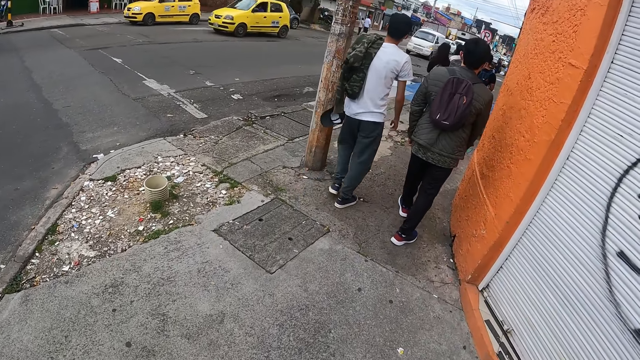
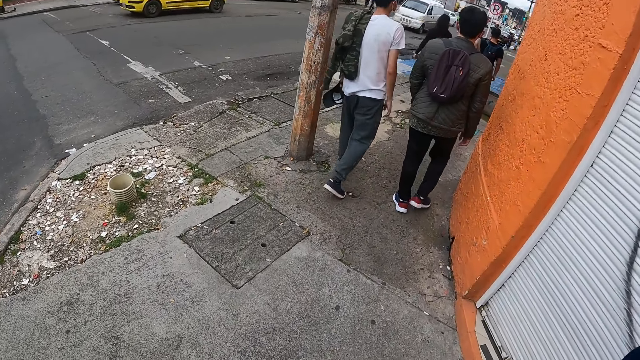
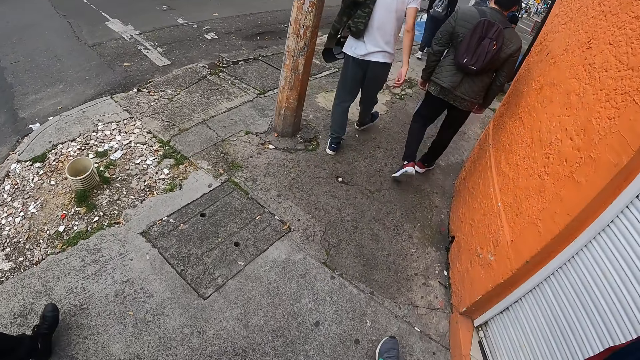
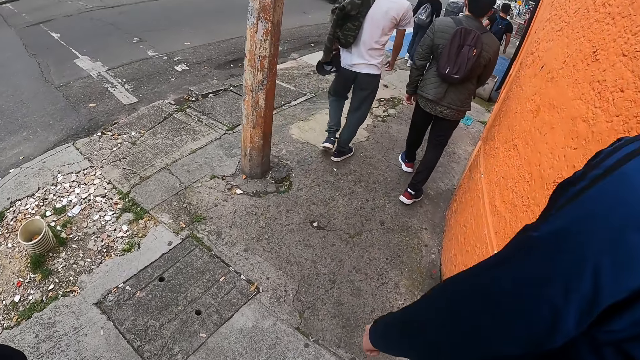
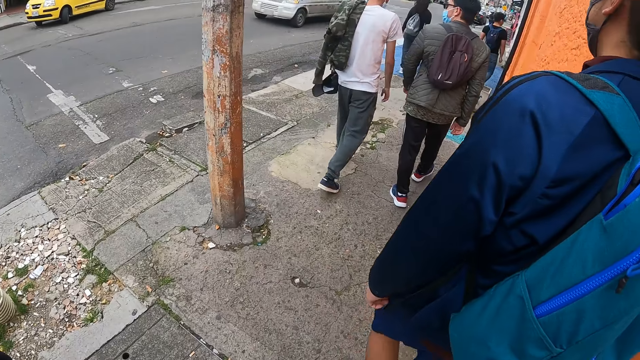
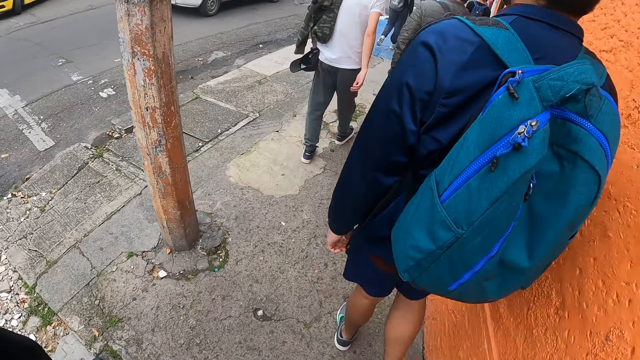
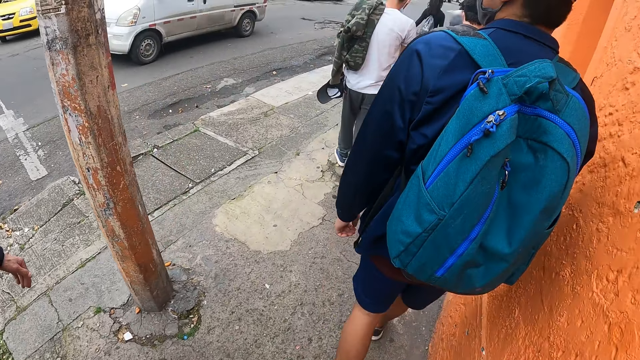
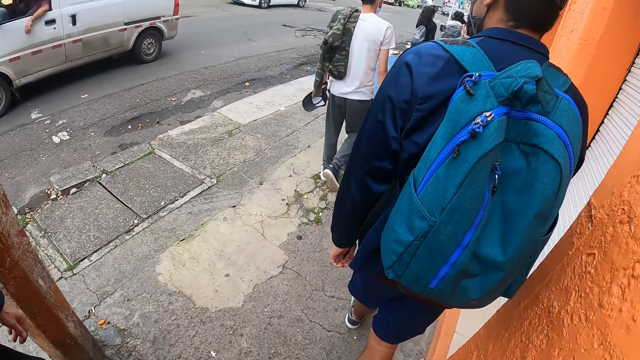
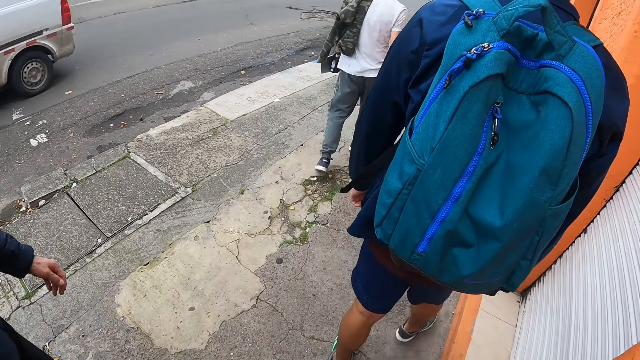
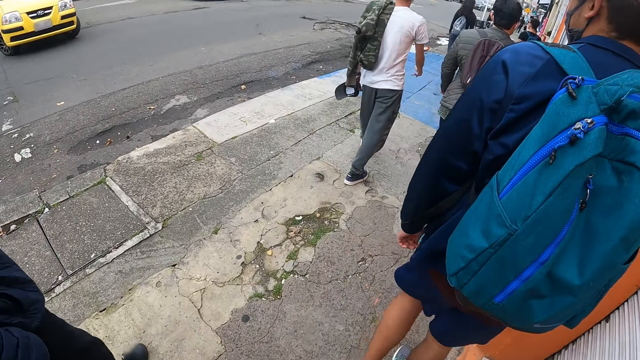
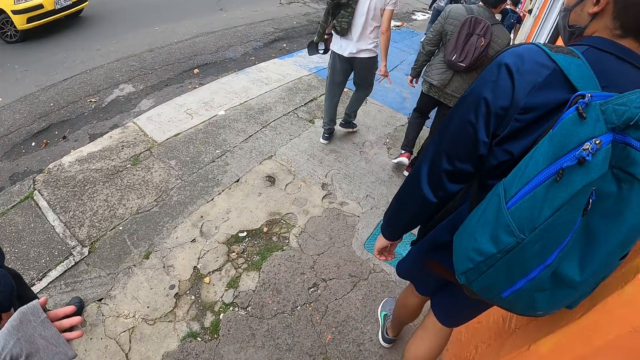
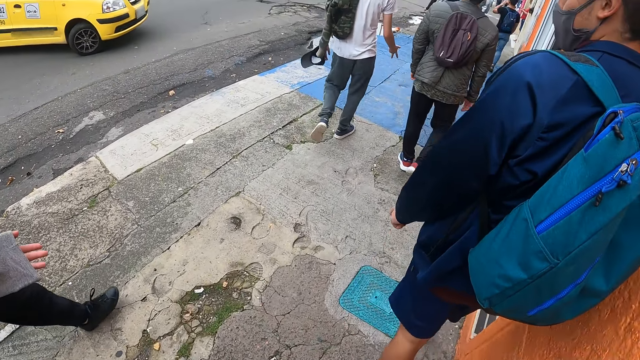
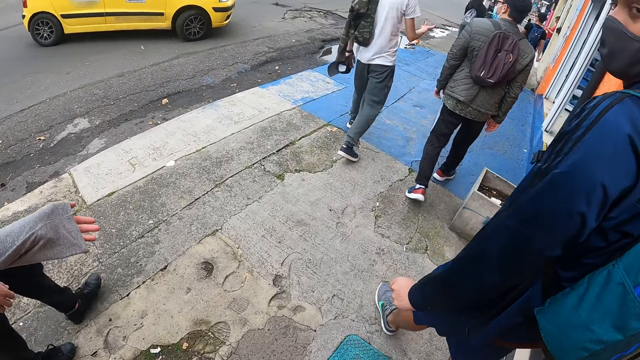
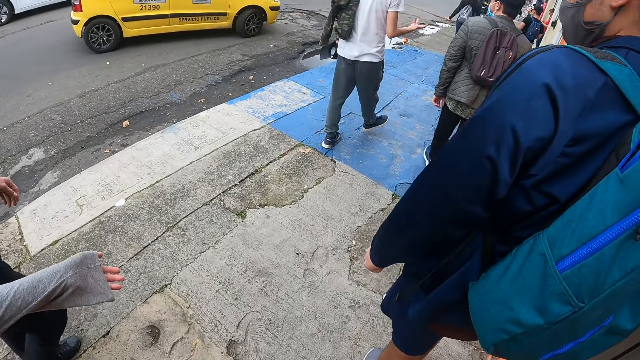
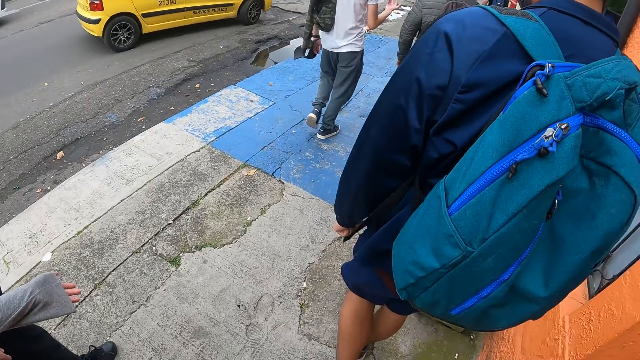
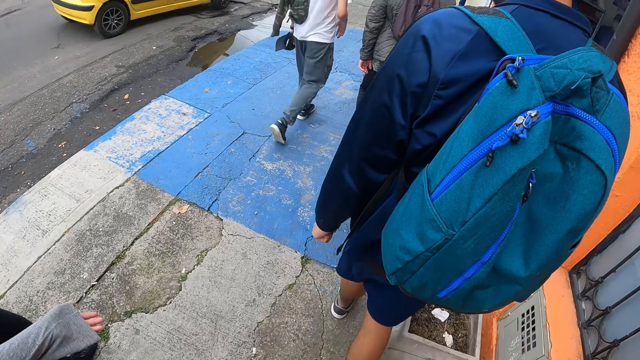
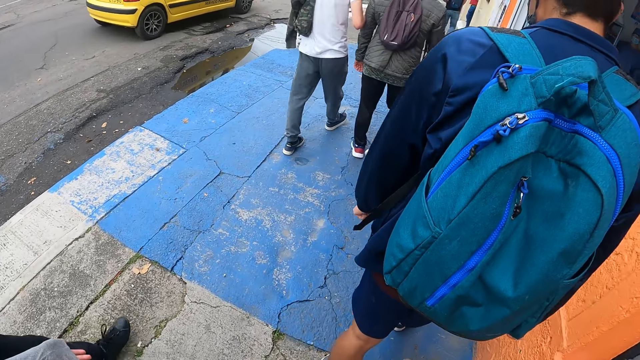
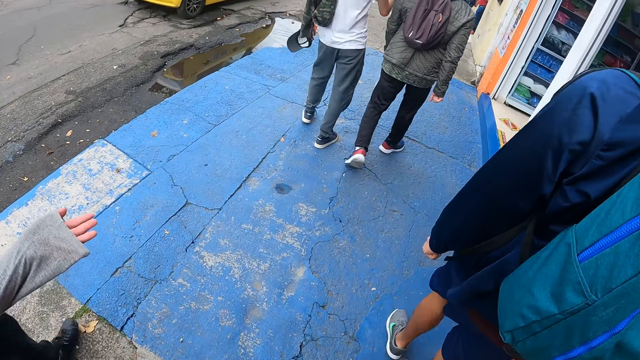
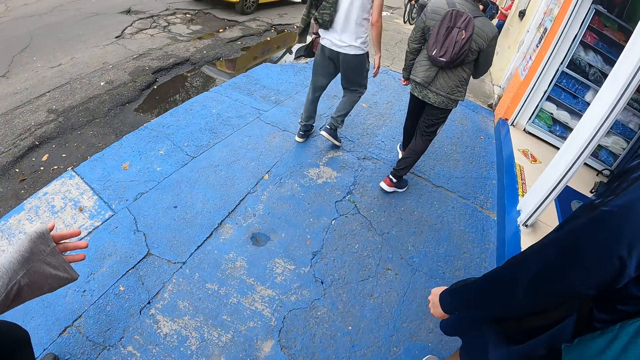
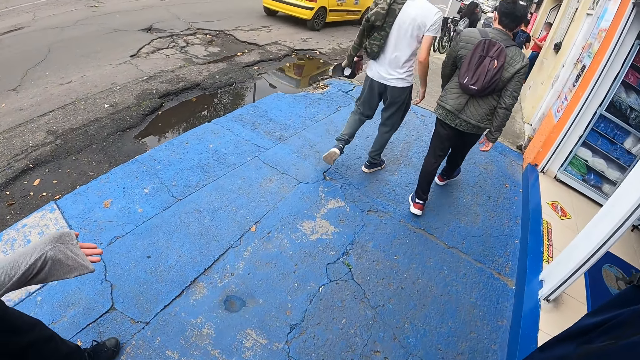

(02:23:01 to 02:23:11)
The camera wearer walks on the roadside. A yellow car drives past them. A lady walks on the roadside. A man walks on the roadside. A white van drives past the camera wearer. A yellow car drives past them. A white car drives past them.

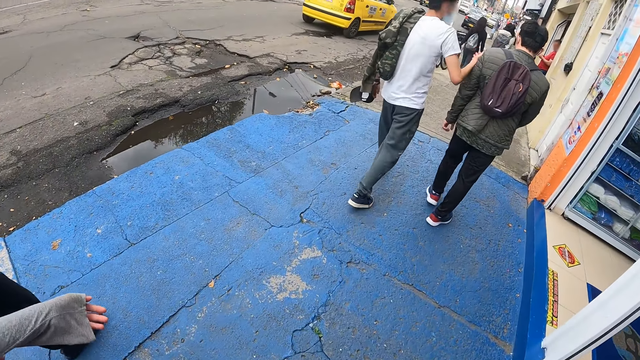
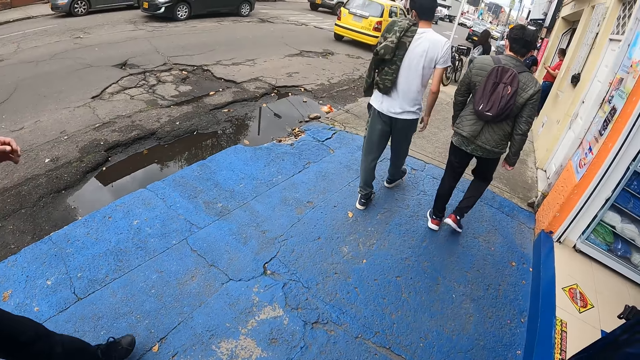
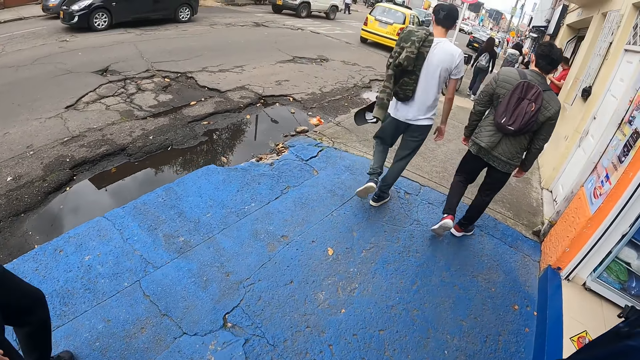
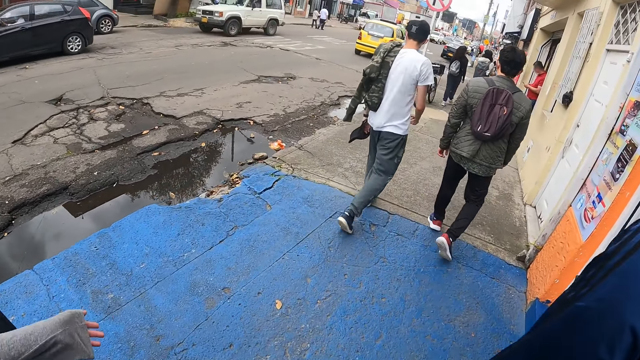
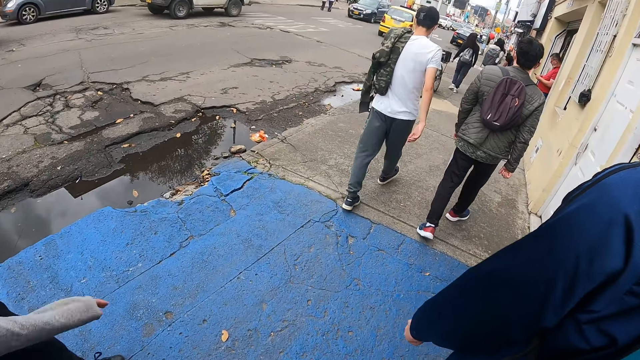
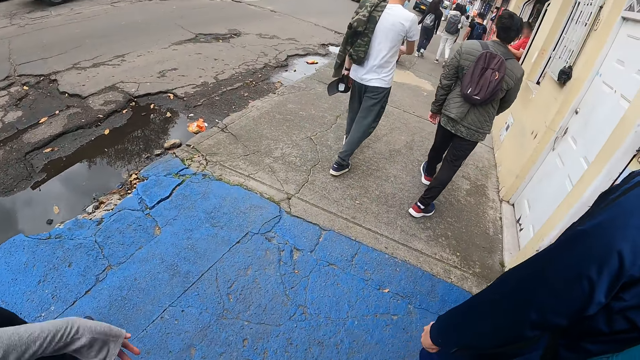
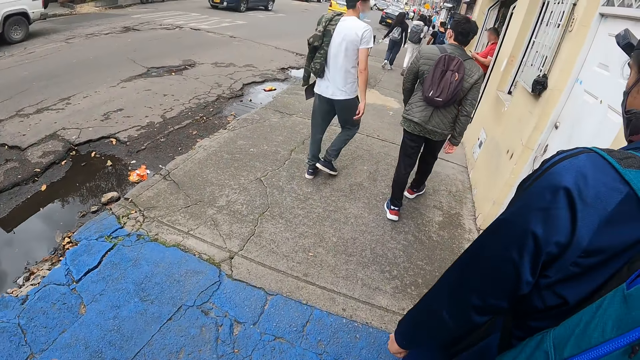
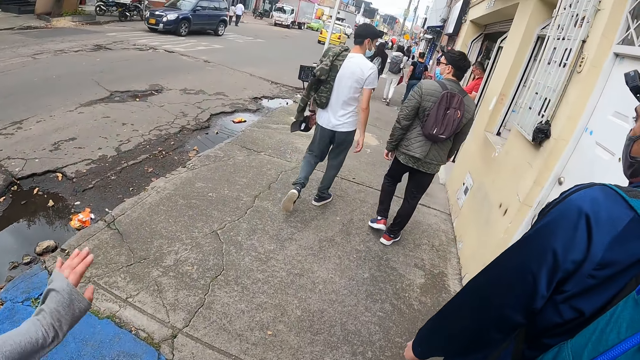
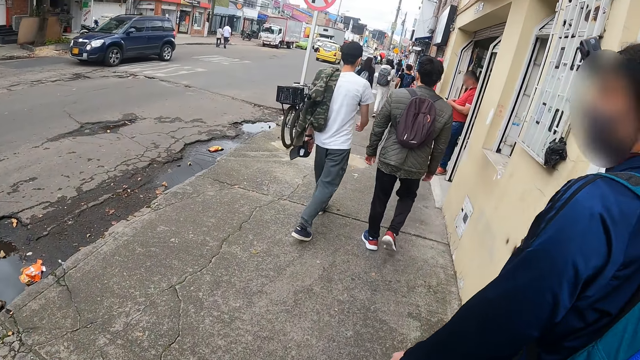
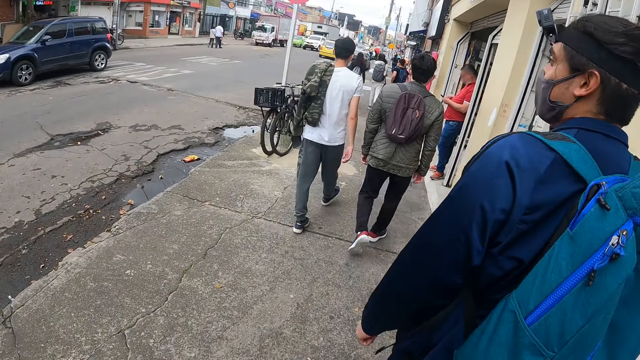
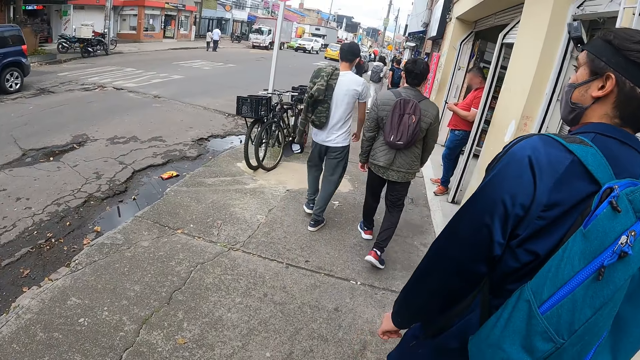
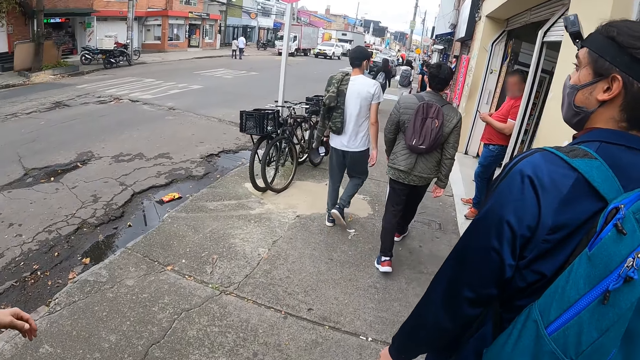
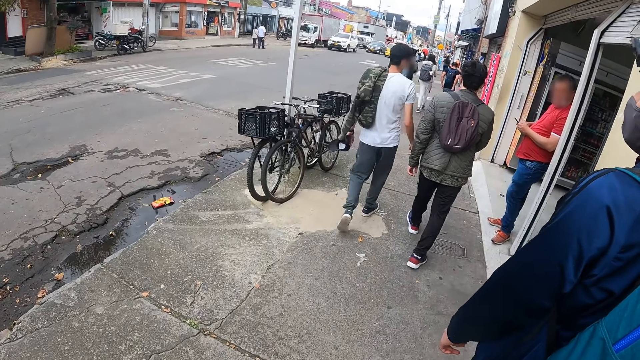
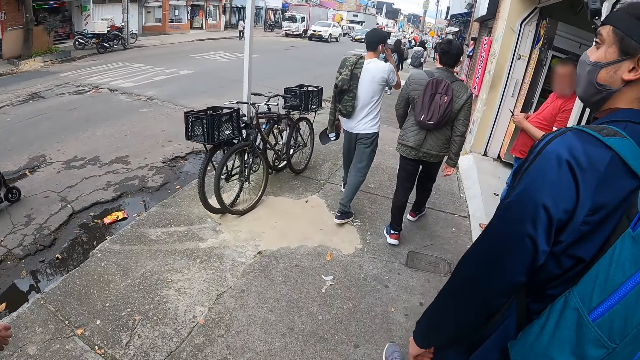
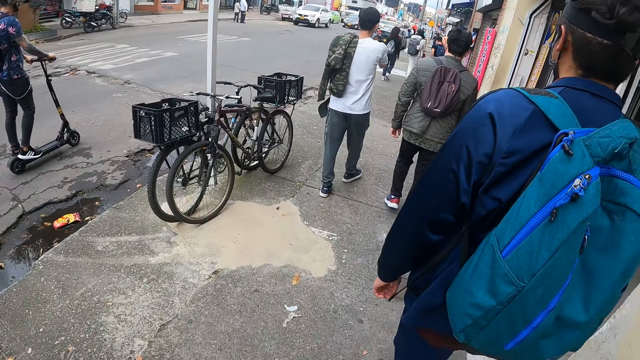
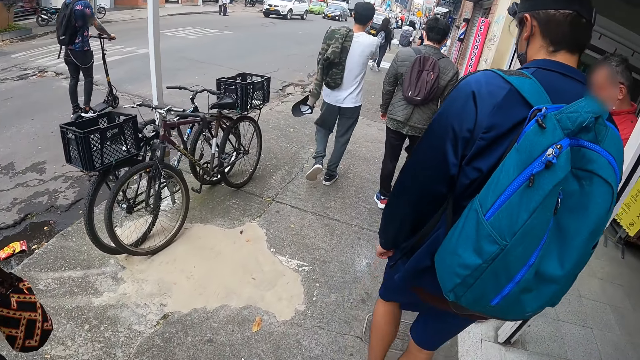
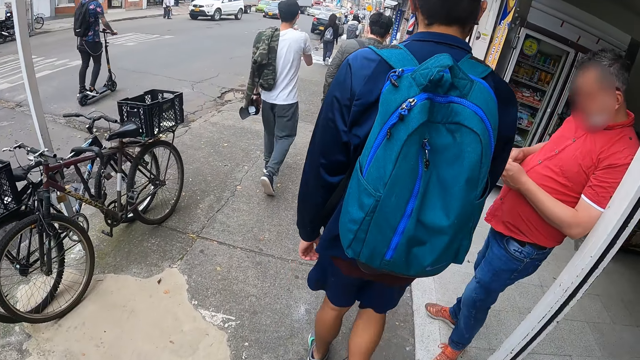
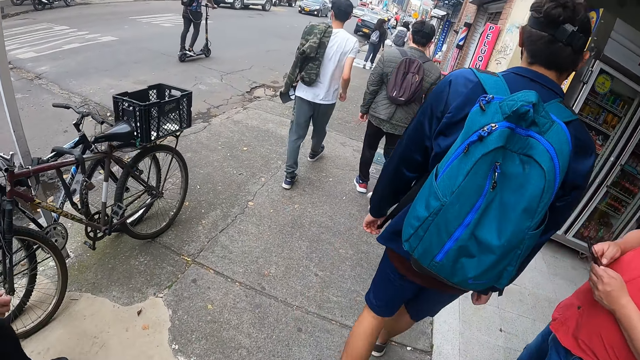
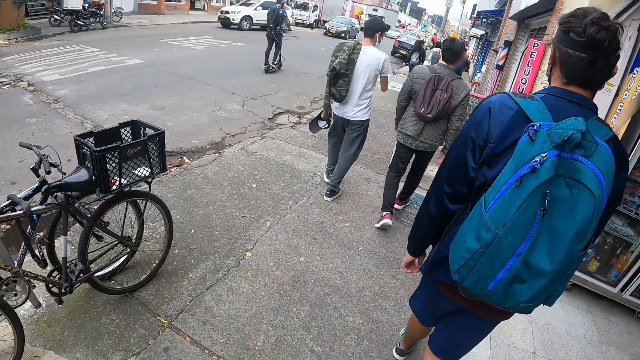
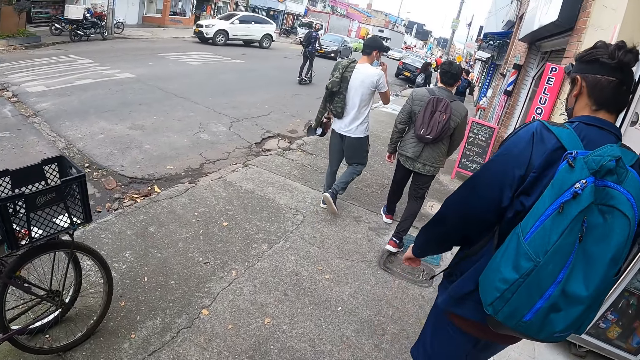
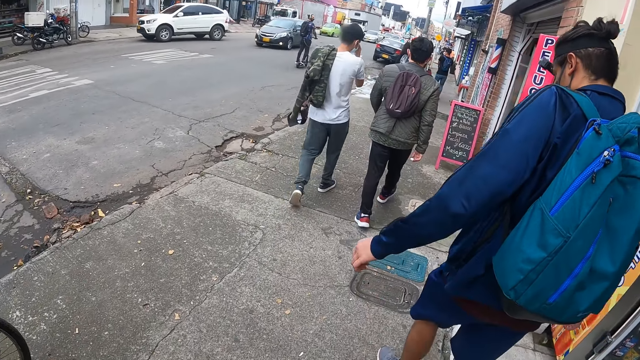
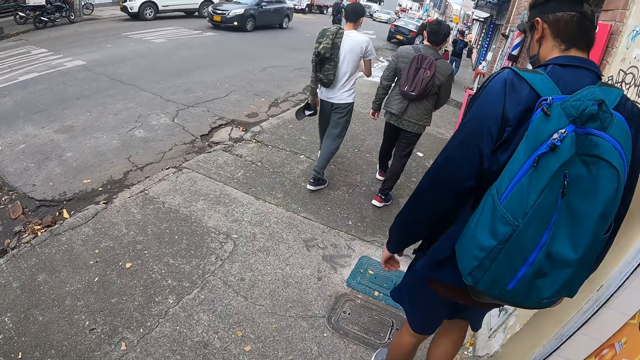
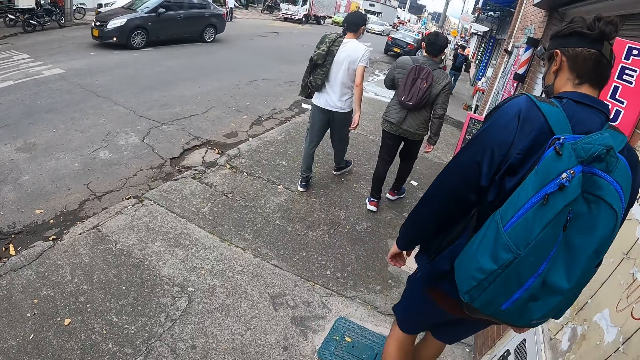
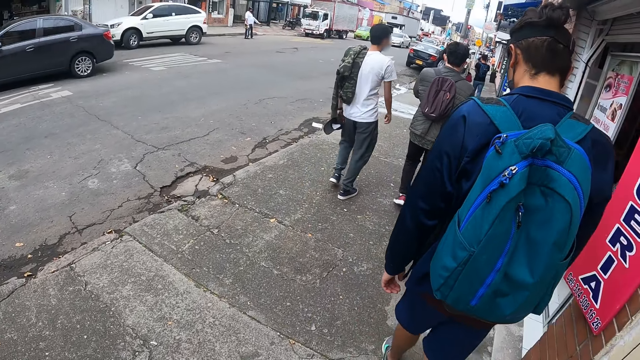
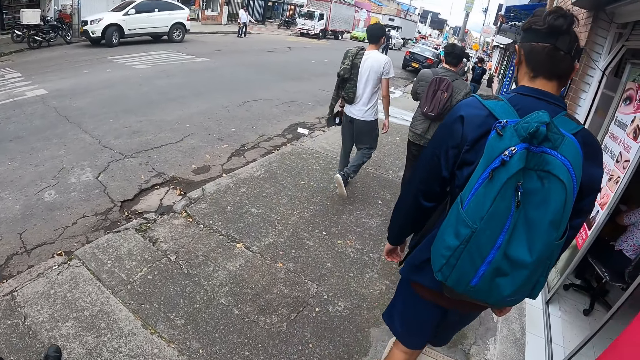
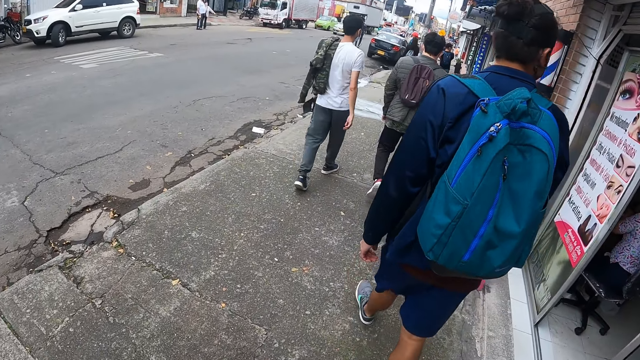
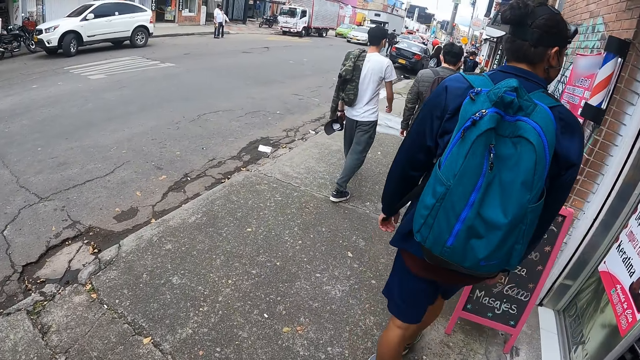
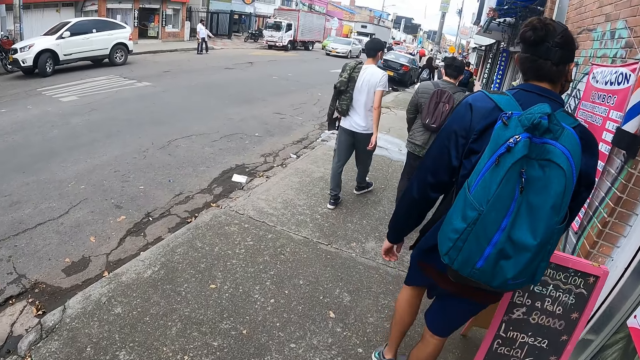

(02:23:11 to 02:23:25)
A black car drives past the camera wearer. A white car drives past them. A blue car drives past them. A scooter rides past them. A grey car drives past them.
